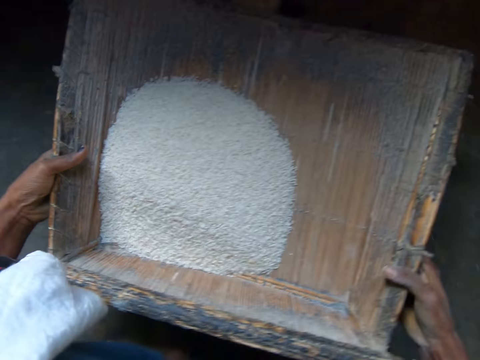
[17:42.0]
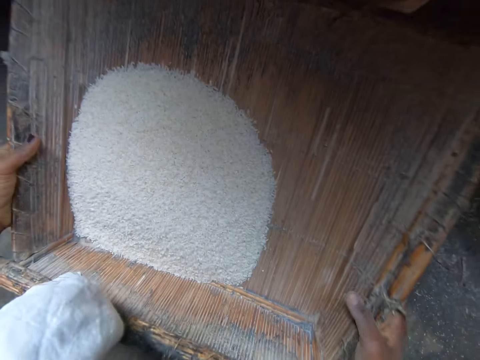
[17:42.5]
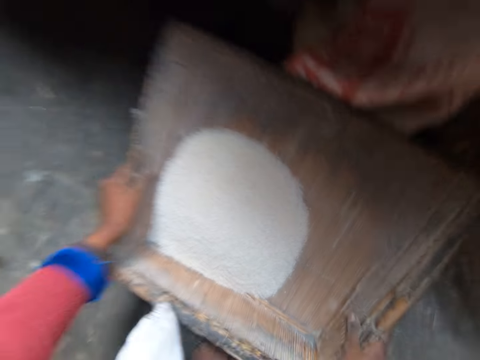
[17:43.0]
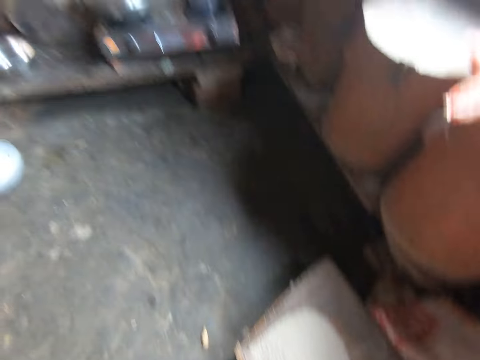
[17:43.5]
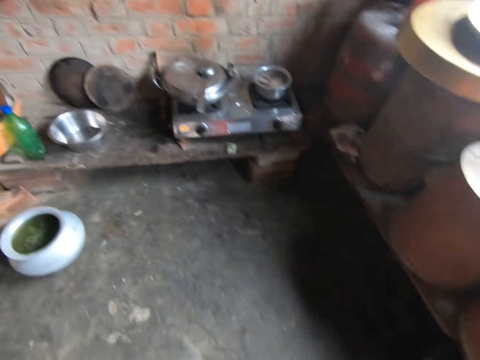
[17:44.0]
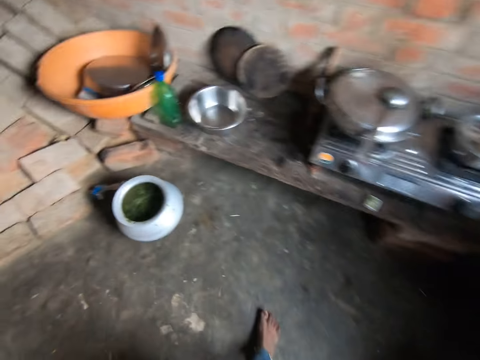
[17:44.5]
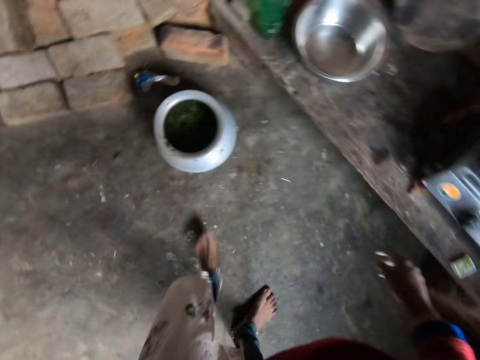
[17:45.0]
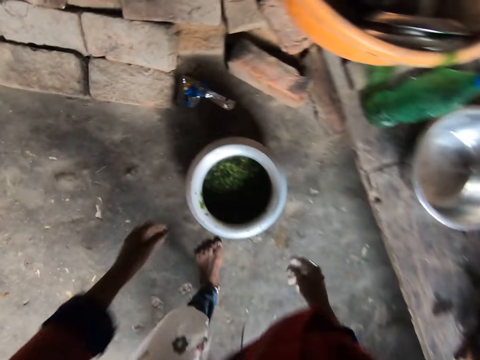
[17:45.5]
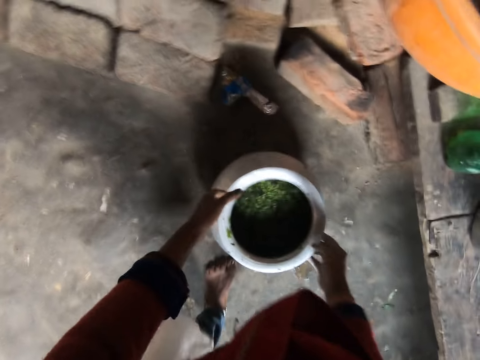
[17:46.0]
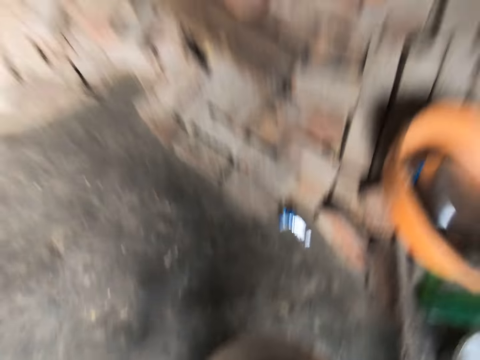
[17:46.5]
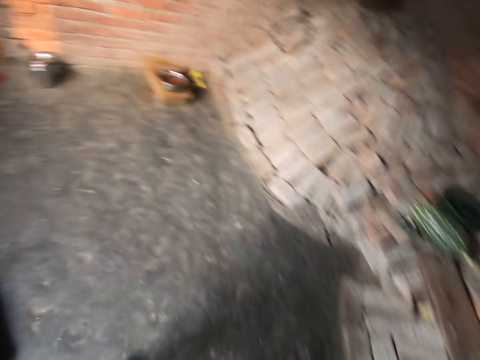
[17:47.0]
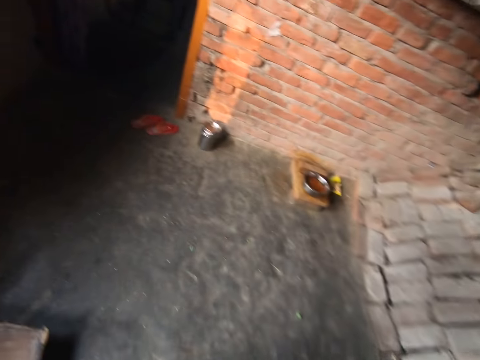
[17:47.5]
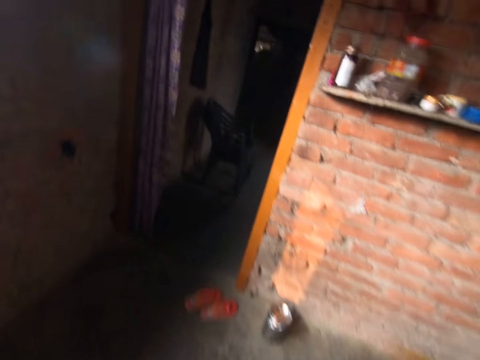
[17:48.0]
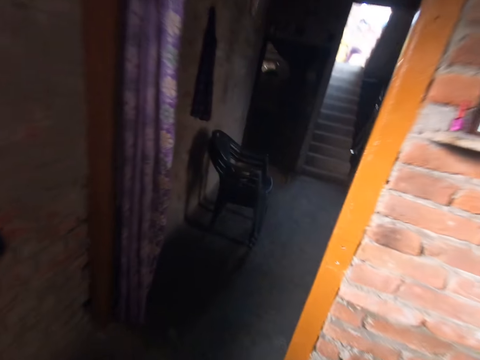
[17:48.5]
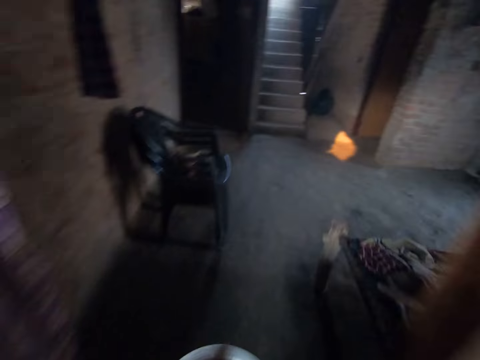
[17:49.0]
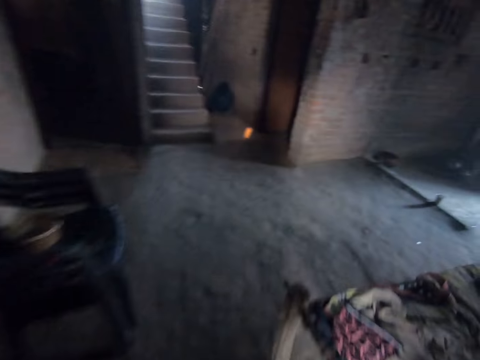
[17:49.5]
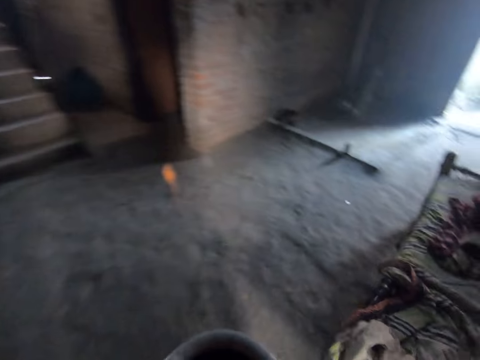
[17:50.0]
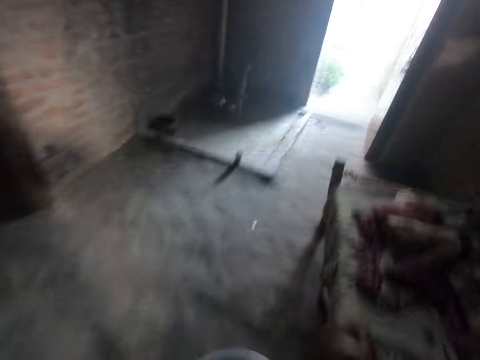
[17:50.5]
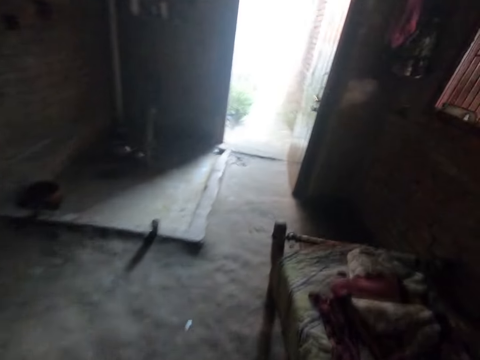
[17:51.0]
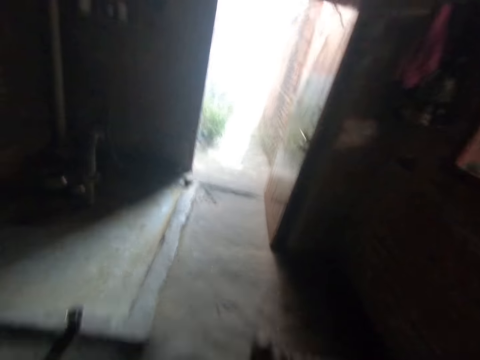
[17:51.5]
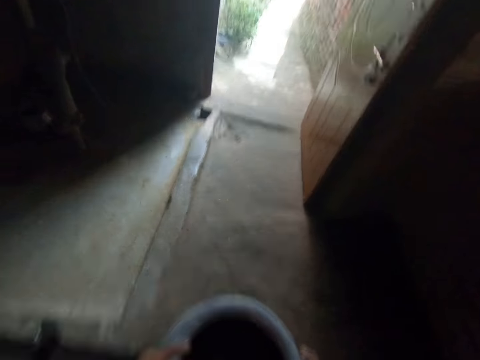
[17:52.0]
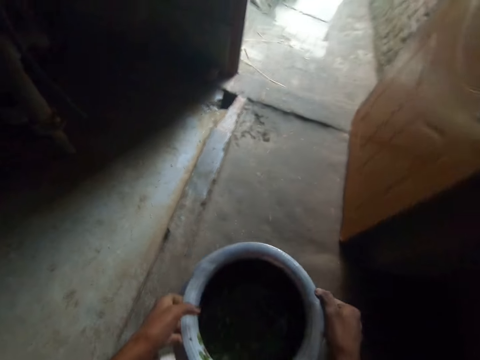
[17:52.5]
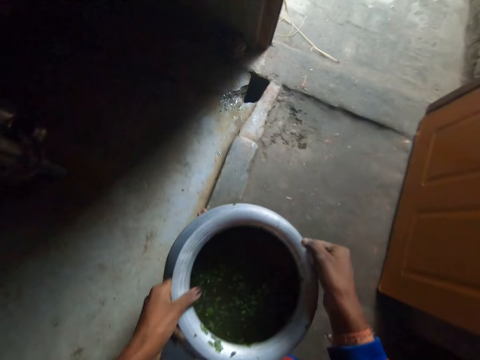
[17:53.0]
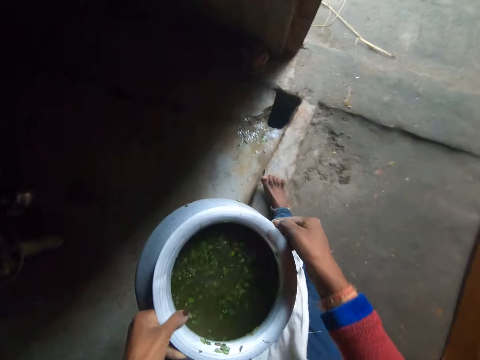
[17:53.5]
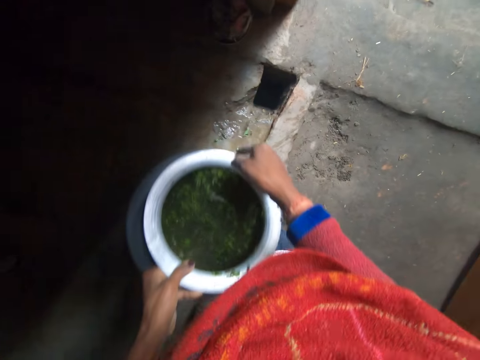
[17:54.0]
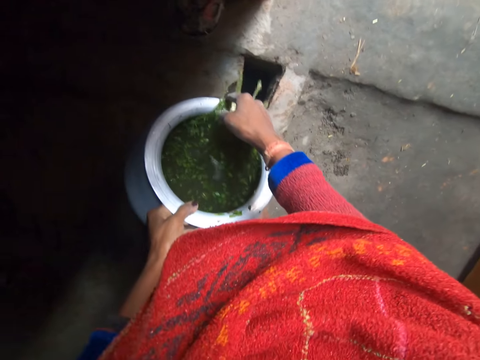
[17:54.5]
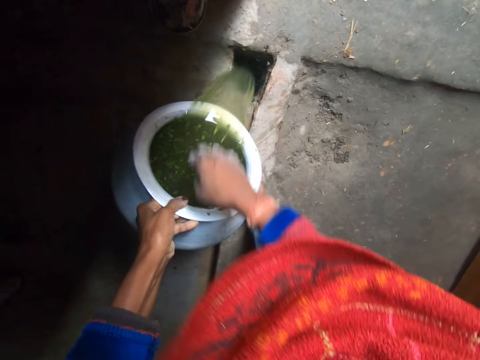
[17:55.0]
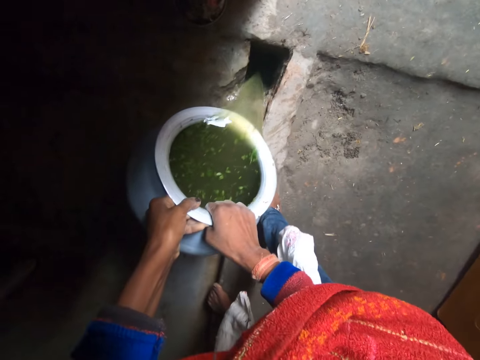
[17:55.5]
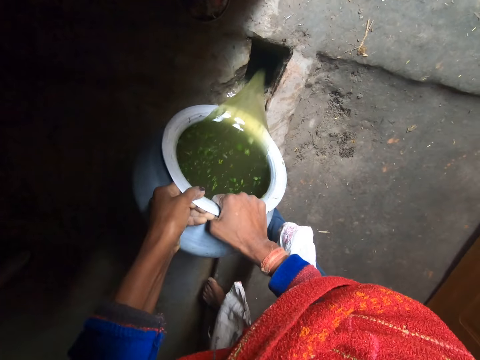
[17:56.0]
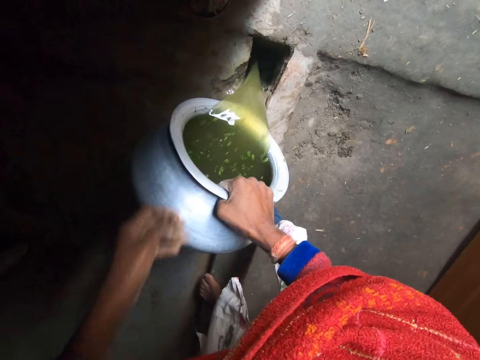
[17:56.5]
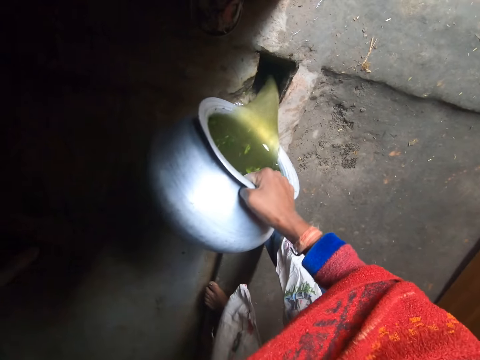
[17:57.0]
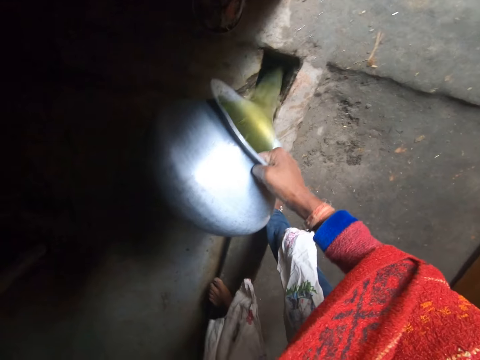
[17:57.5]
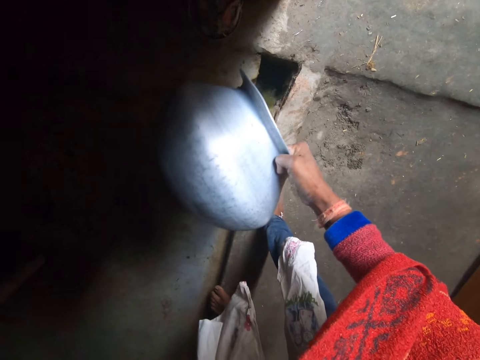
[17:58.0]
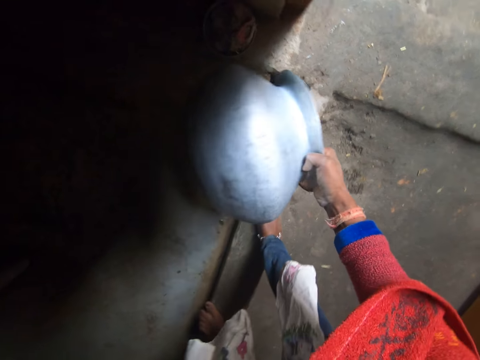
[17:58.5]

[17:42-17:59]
The camera wearer drops the wooden tray on the floor. They walk around. They carry a pot from the floor. They walk out of the kitchen. They pour dirty water from the pot into a hole.

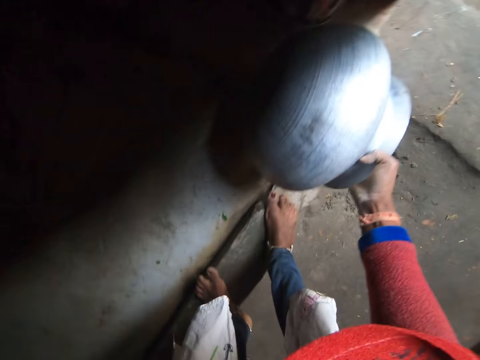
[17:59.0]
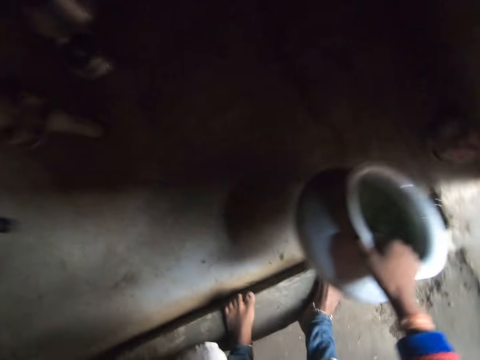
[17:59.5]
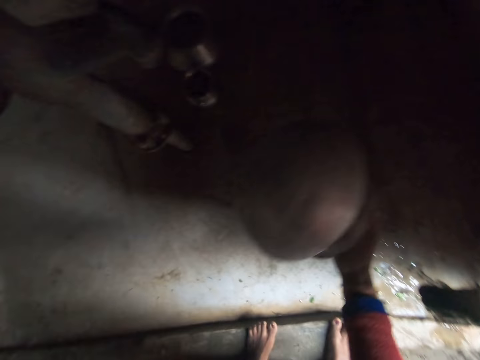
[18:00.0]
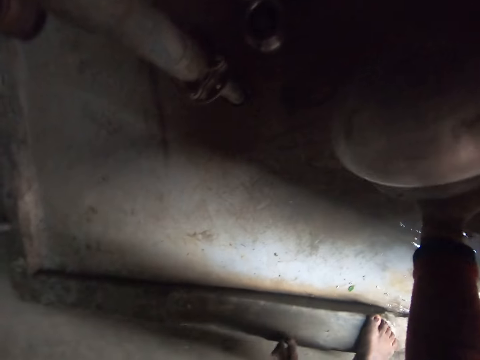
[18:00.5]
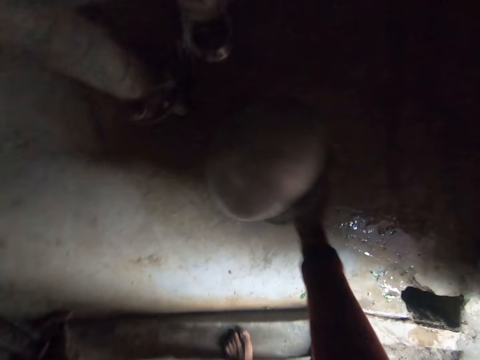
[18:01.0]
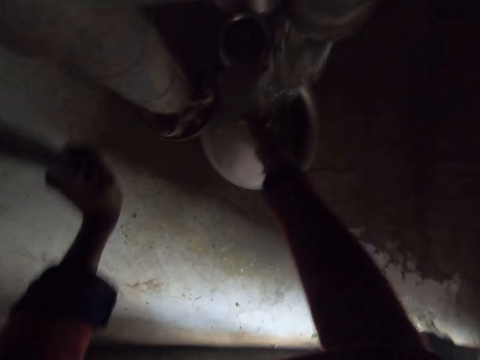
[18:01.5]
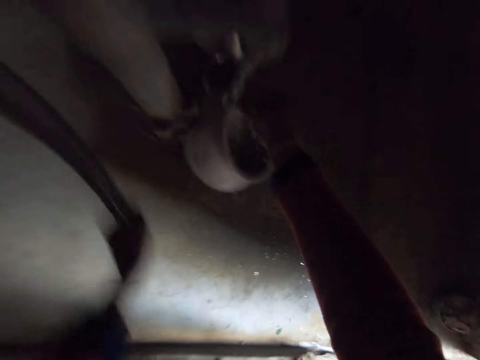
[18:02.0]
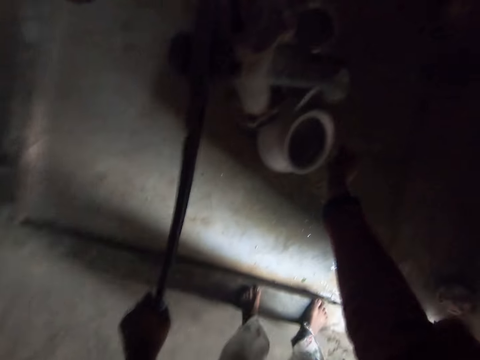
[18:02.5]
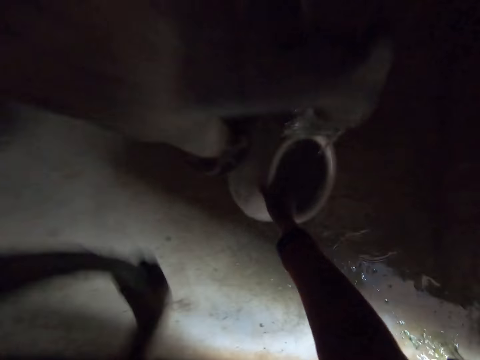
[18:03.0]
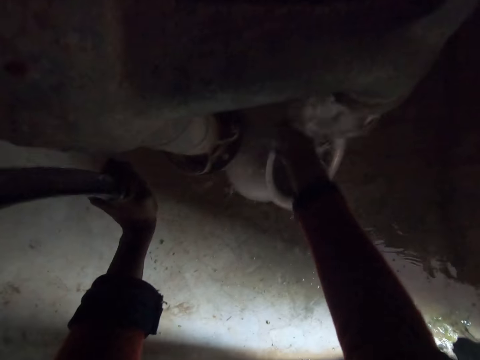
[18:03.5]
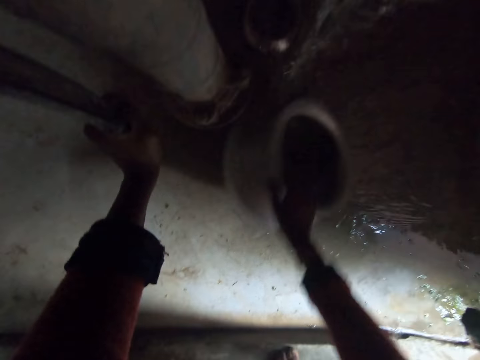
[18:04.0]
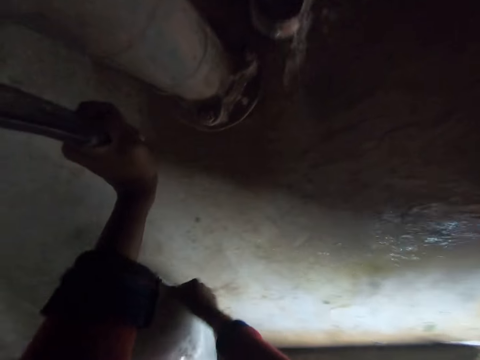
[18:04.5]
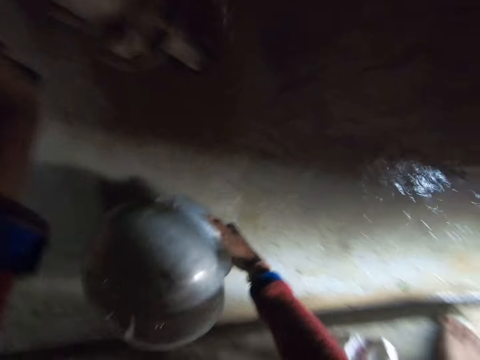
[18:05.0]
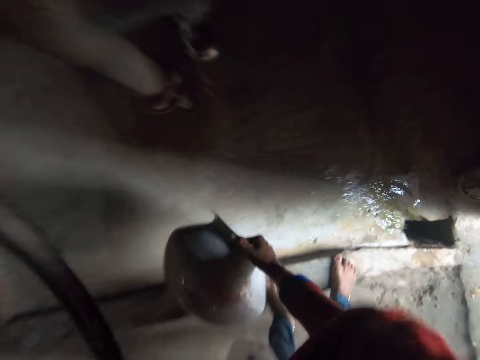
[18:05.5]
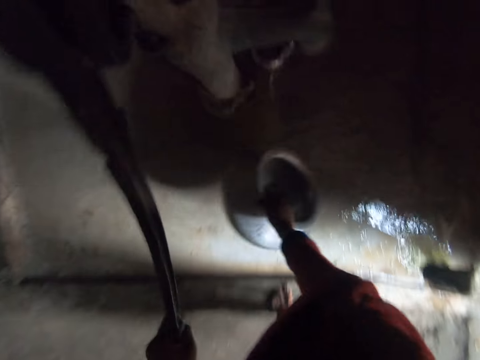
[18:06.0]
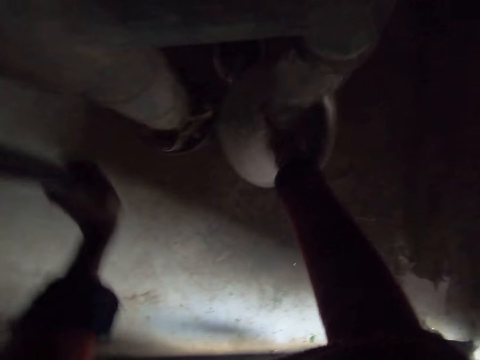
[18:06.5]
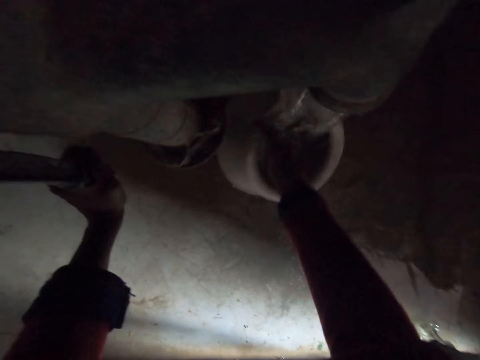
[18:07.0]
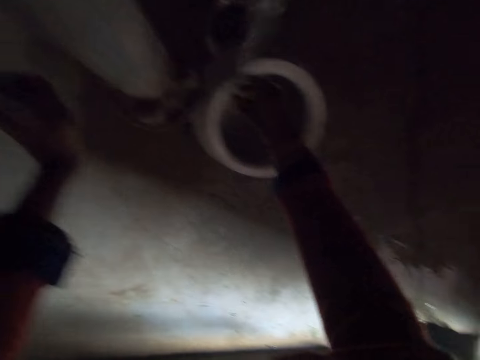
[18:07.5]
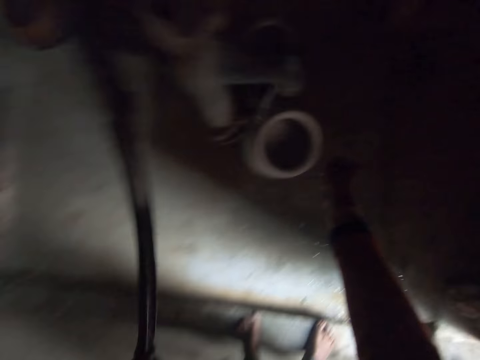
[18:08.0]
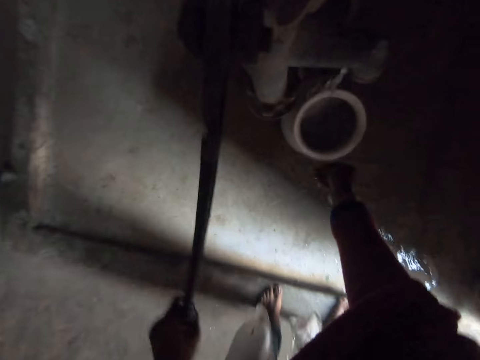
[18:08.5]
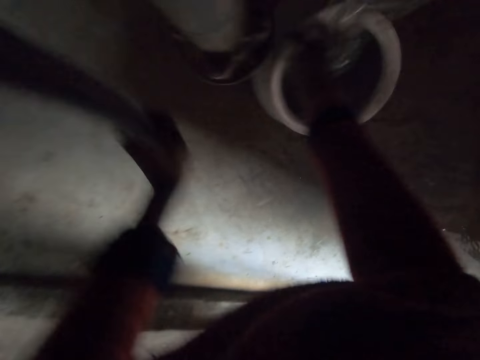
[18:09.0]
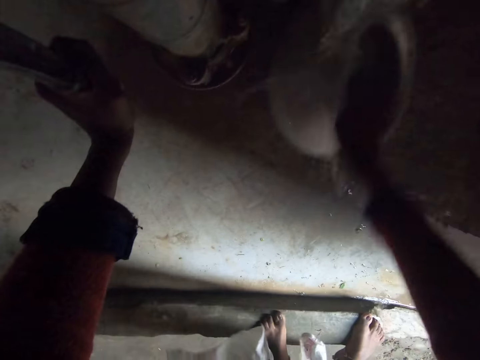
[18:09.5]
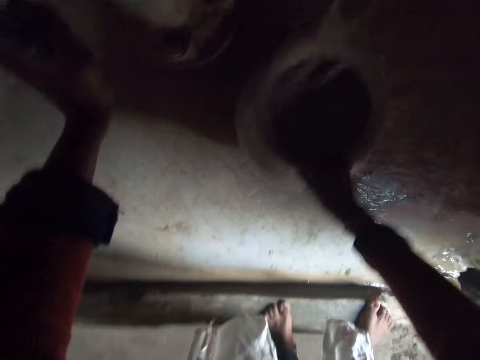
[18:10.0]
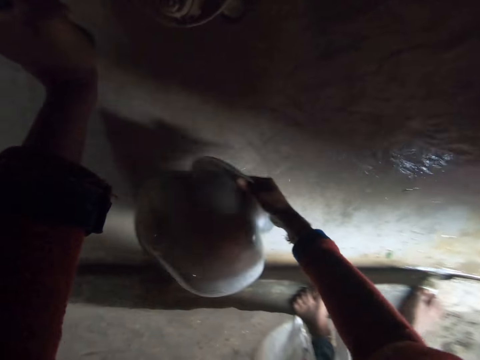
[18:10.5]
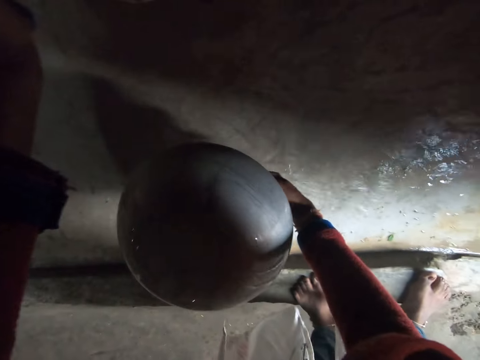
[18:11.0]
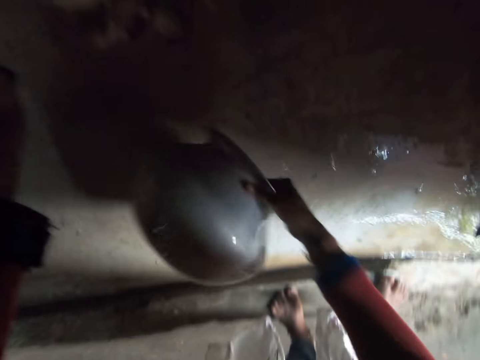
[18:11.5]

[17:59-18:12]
The camera wearer pumps water. They drop the pot beneath a tap and pull a tap lever. They pour water out of the pot. They pull the tap lever. They pump water into the pot. They drop the pot beneath the tap. They pull the tap lever. They pour the water out of the pot on the floor.
